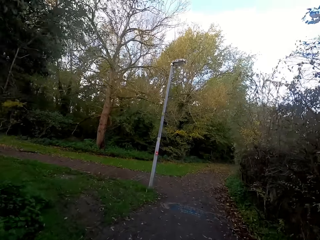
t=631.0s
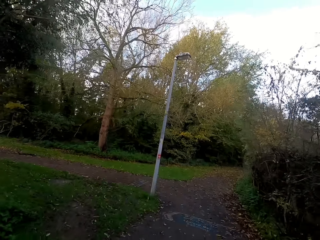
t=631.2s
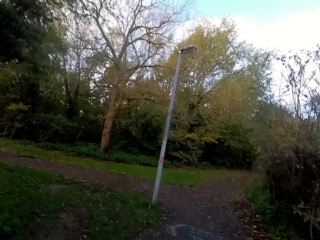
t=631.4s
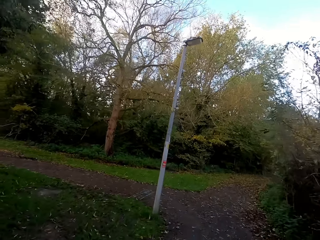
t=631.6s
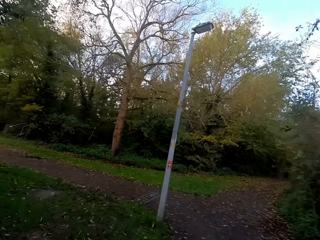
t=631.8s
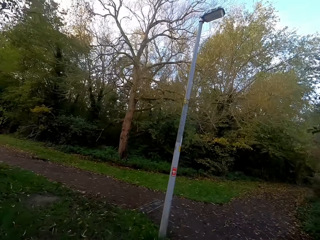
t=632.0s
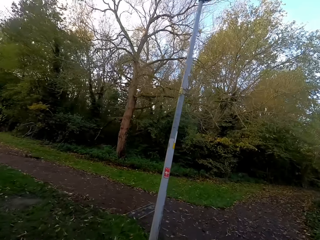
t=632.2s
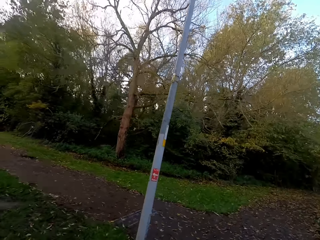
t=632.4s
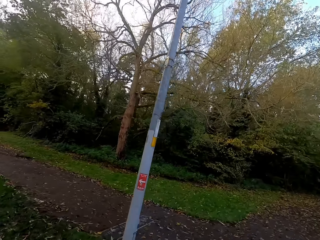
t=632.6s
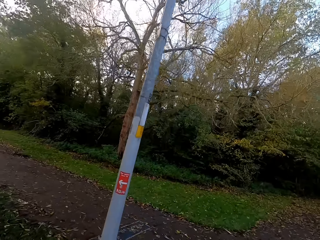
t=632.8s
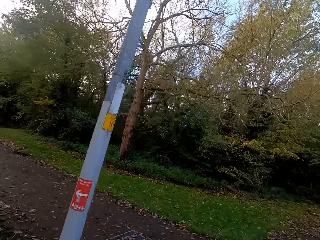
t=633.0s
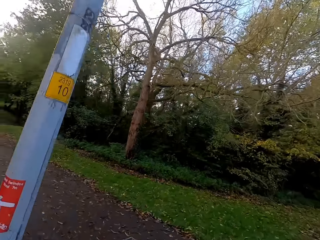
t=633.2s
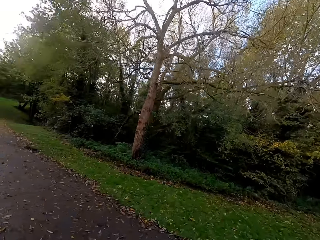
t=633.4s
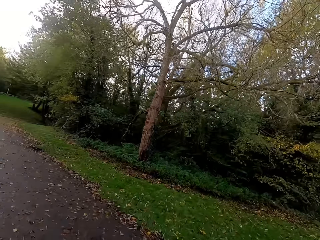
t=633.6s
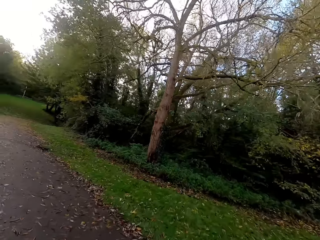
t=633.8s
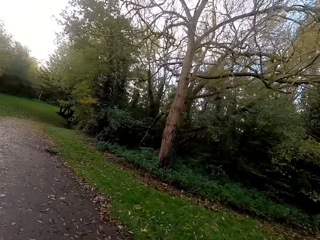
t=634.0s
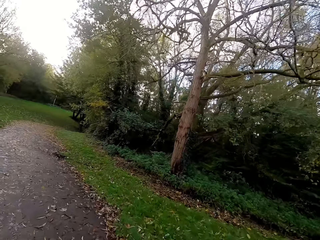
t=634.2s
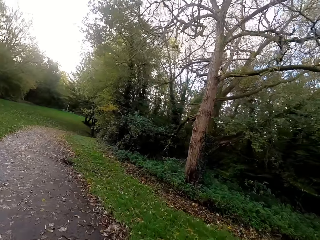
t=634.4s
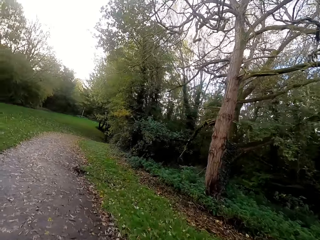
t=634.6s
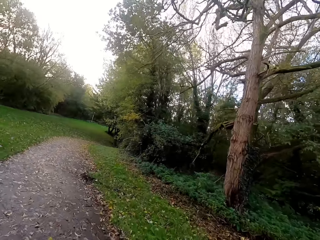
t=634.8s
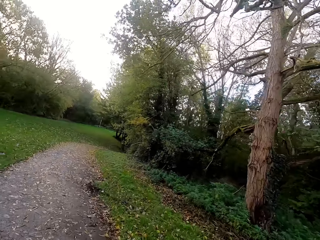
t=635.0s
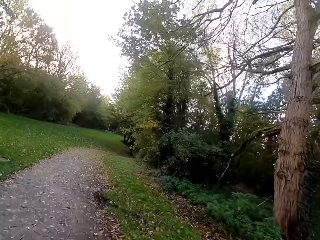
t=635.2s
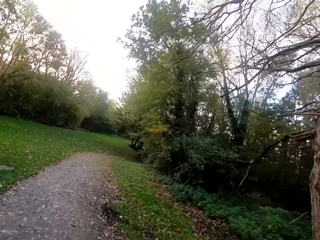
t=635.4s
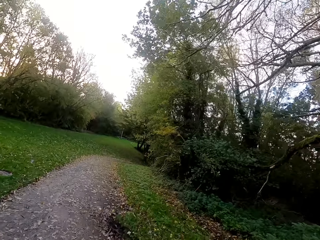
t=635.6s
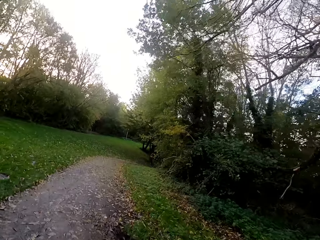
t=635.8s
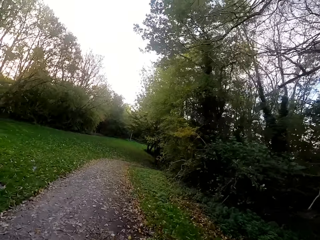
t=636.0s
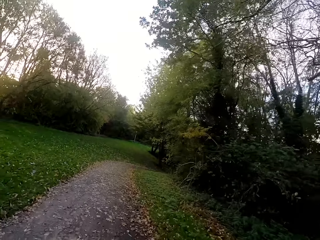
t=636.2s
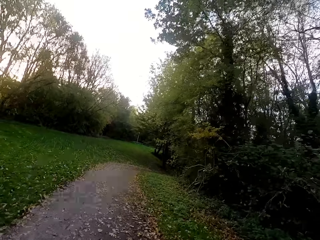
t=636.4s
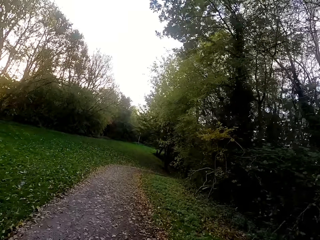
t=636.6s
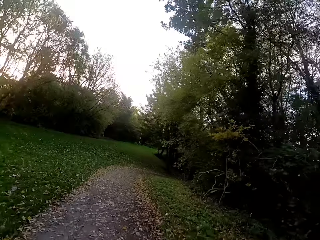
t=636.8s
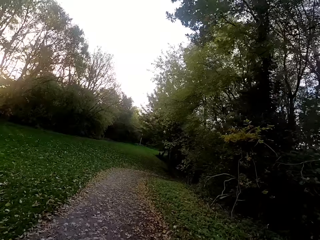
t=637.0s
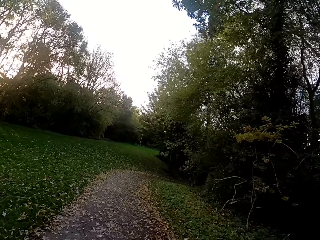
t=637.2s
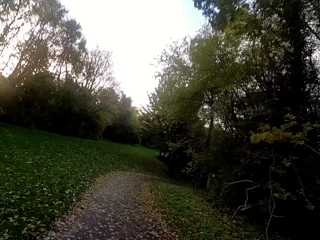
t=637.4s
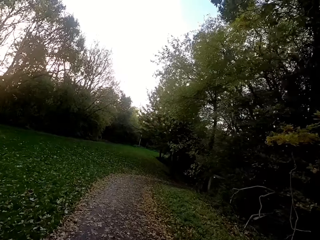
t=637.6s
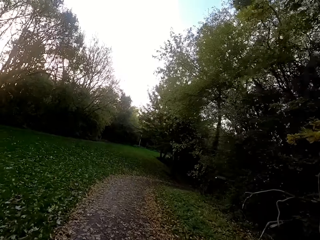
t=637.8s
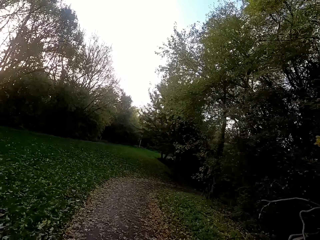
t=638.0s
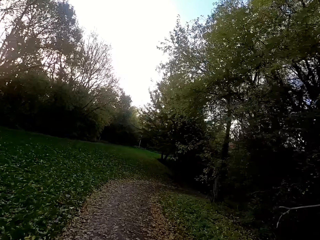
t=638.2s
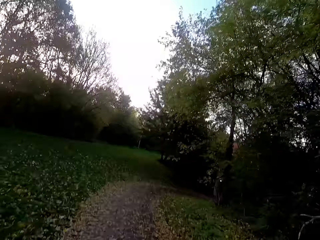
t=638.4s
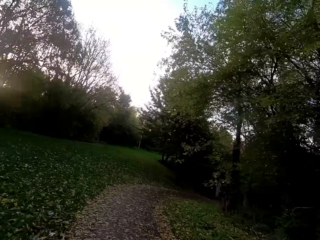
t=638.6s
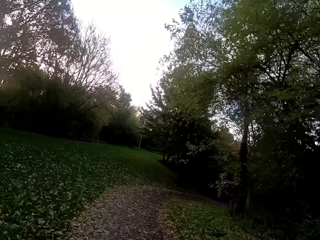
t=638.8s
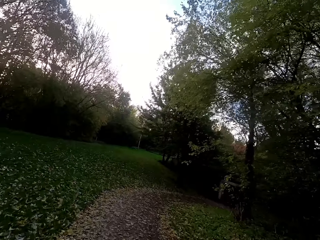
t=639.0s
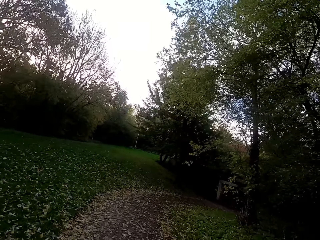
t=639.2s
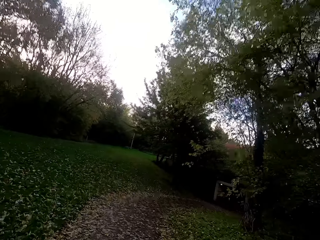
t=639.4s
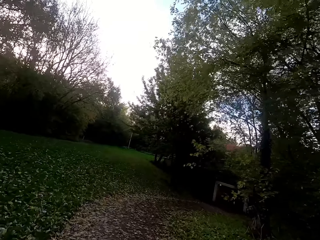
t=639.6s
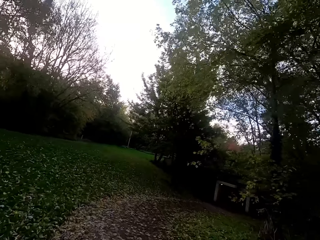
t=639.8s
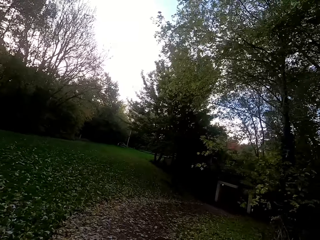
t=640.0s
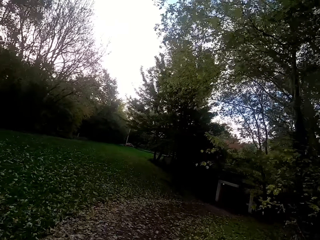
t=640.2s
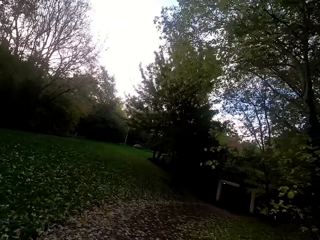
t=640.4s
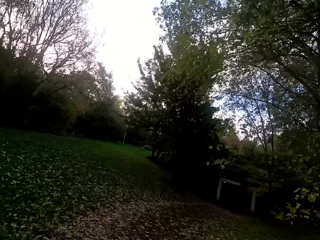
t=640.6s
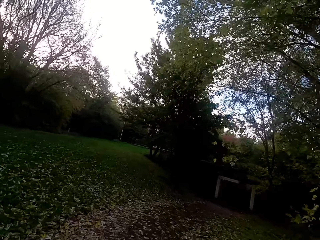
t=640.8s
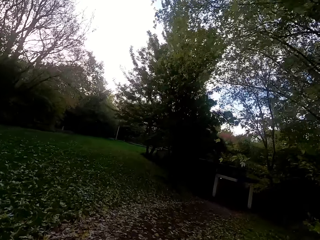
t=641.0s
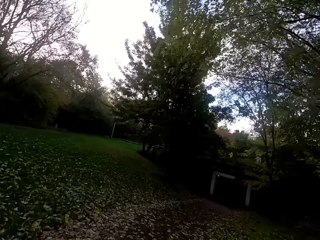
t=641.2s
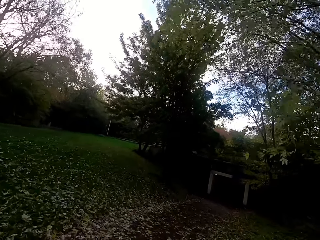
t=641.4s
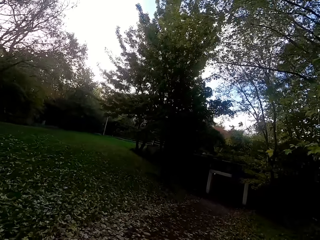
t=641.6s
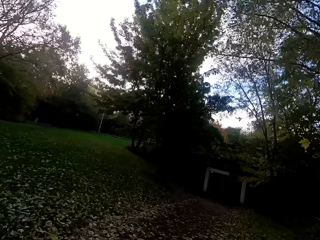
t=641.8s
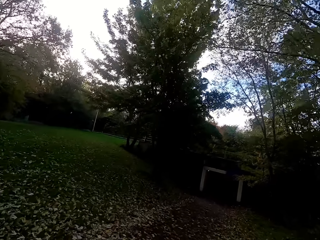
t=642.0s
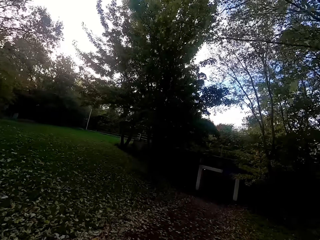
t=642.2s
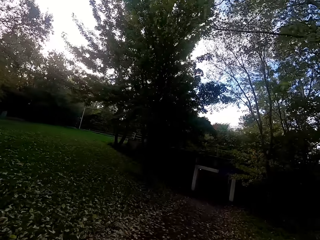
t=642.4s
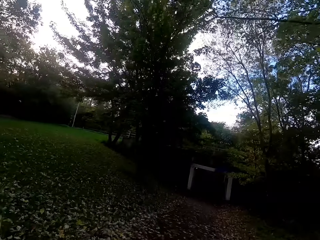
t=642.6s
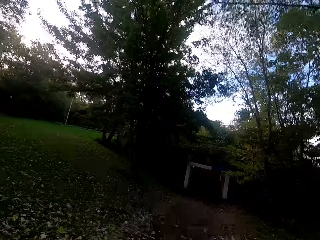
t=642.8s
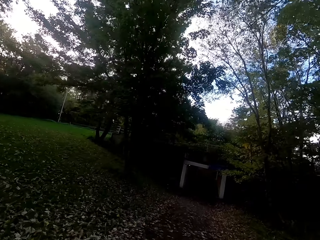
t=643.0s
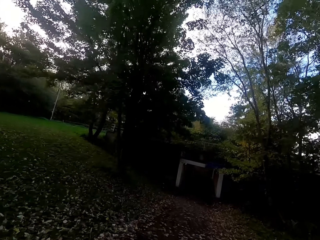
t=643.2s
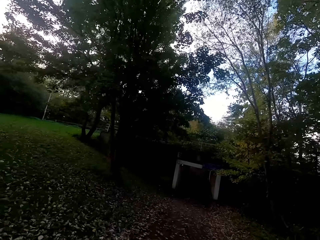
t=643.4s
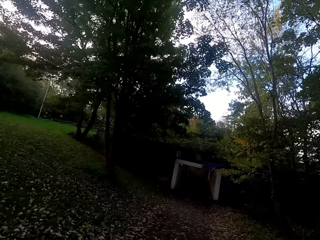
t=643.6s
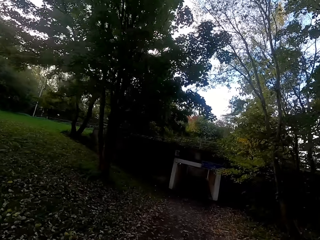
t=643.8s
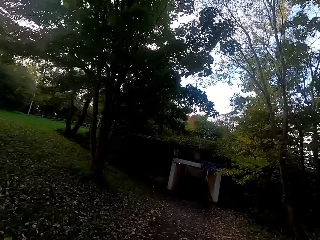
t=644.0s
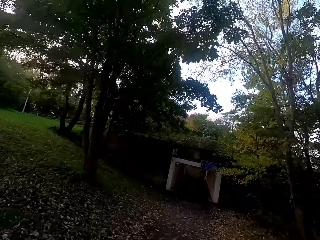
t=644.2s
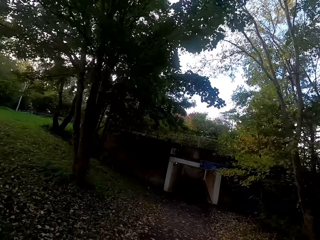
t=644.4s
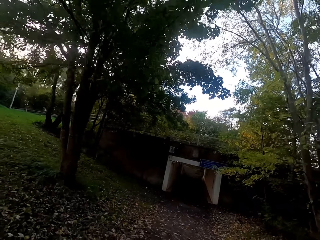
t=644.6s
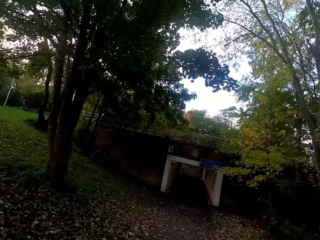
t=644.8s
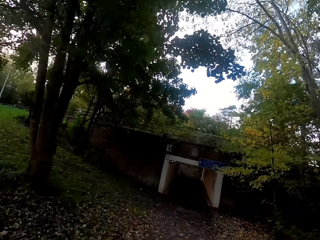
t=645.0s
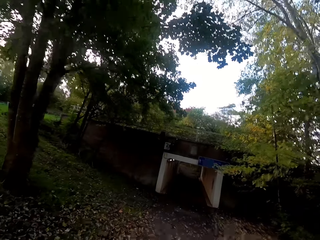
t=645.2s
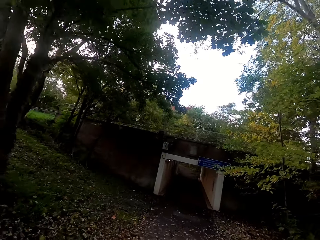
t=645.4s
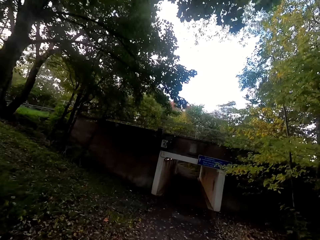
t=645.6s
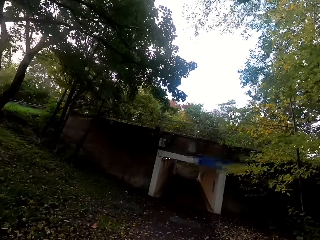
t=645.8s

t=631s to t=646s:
The camera wearer turns left. They run left. They run right.

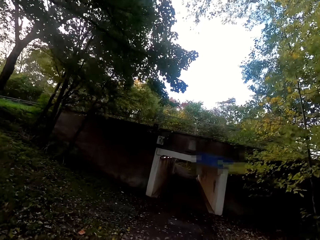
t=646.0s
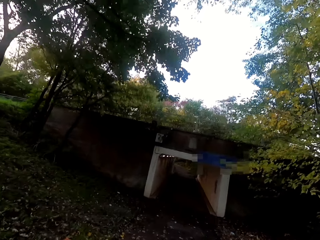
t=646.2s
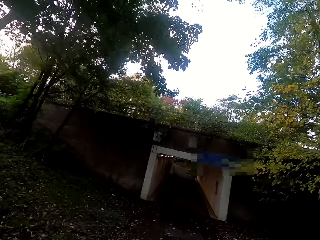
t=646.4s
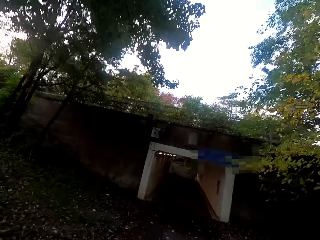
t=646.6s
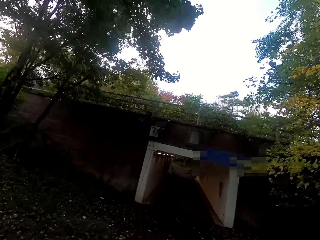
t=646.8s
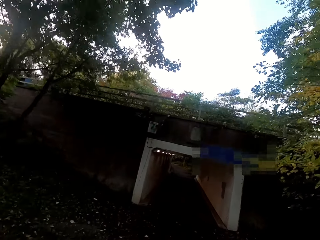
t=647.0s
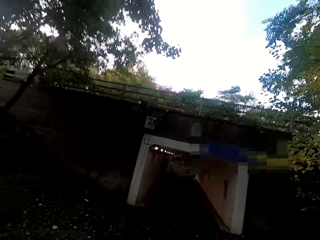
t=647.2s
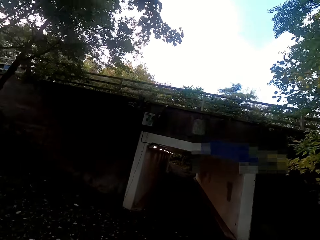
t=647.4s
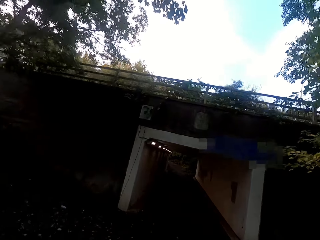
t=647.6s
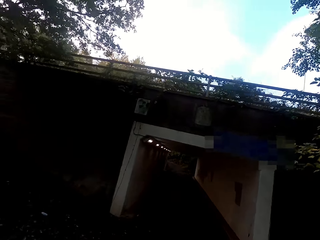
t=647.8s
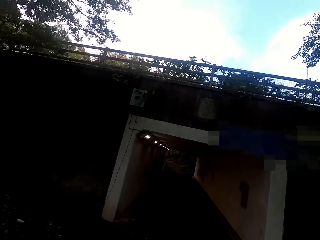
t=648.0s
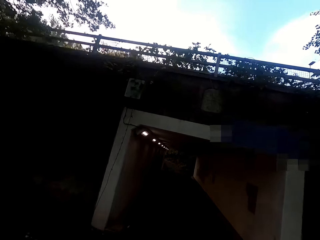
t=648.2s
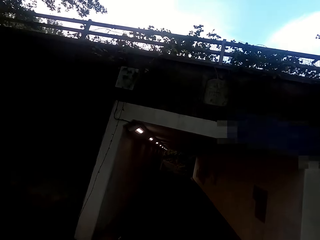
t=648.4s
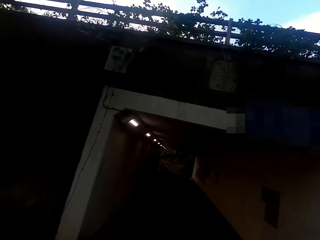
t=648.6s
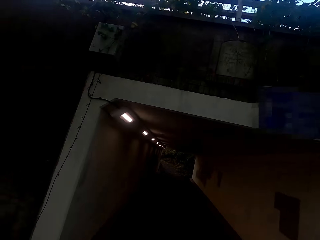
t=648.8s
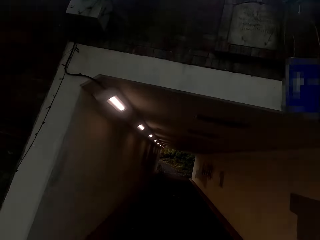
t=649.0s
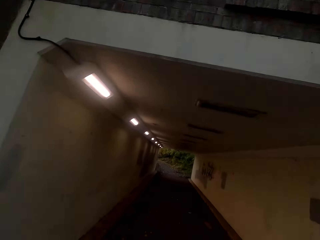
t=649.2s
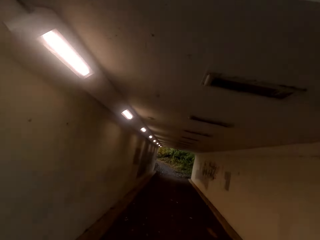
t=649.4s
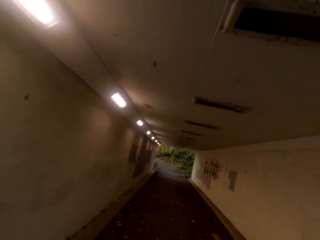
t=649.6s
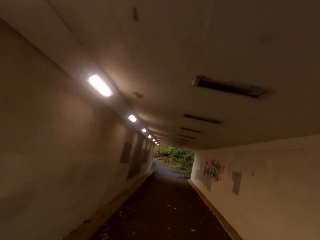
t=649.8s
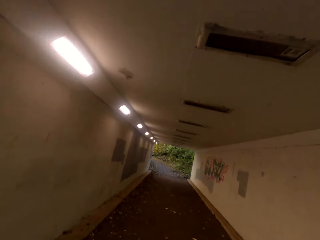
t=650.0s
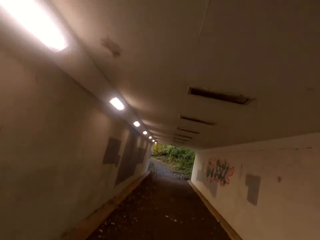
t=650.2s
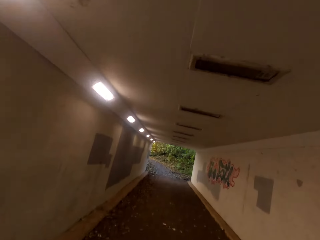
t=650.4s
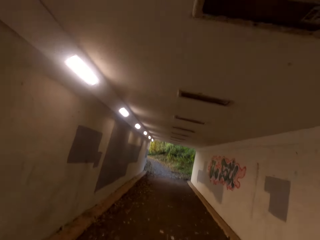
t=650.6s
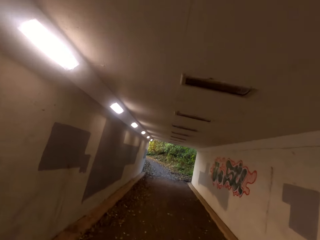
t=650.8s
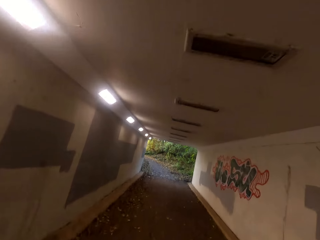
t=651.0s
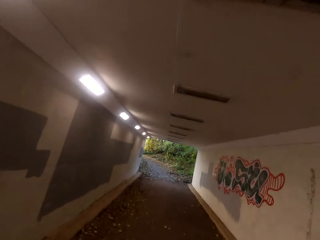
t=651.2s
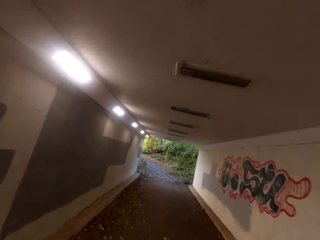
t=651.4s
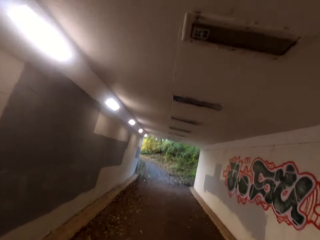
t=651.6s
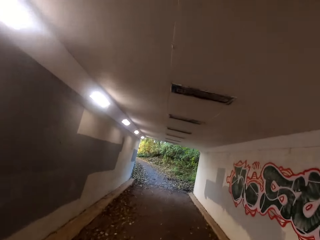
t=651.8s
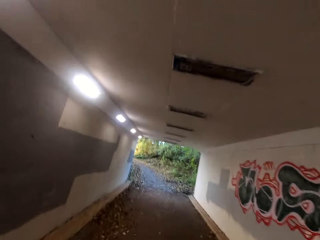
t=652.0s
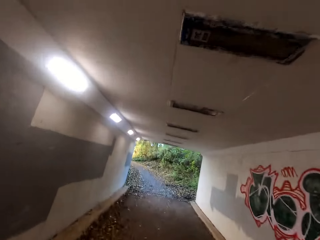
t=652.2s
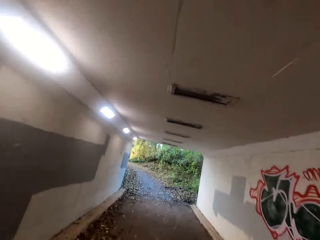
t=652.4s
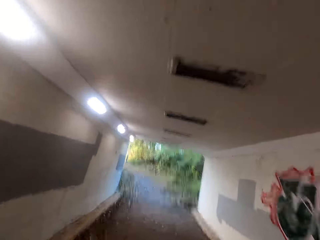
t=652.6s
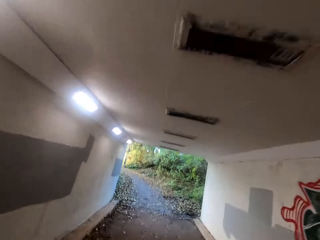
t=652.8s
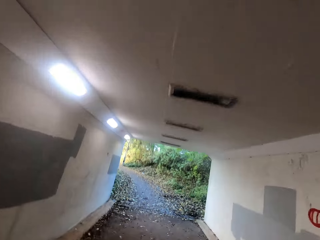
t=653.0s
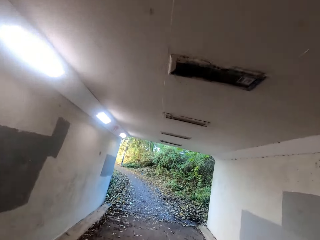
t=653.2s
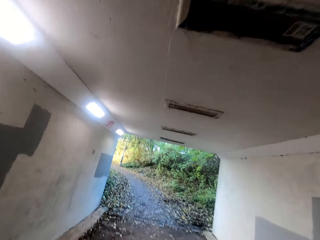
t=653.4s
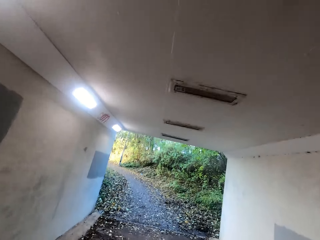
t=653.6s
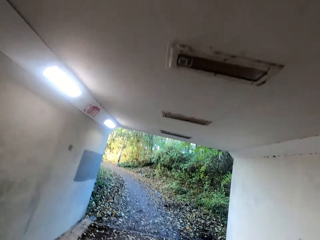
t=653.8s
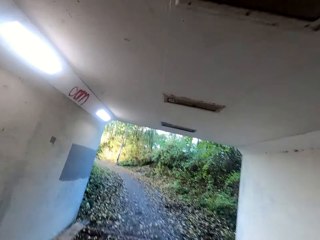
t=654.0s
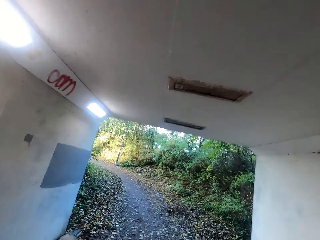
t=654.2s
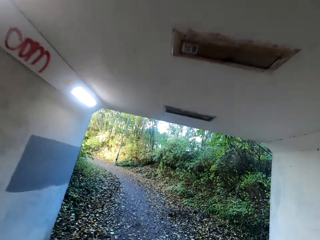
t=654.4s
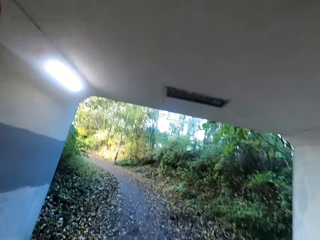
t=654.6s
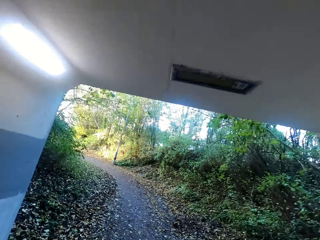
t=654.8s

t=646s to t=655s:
The camera wearer runs under a bridge.
